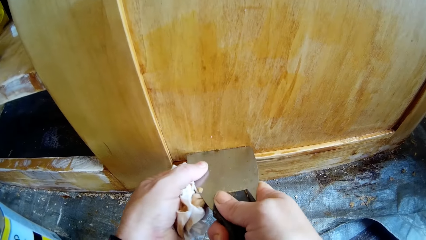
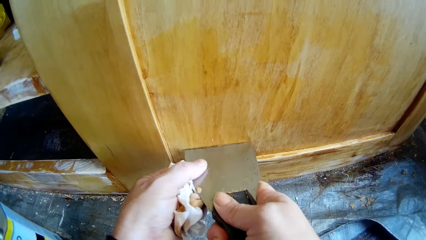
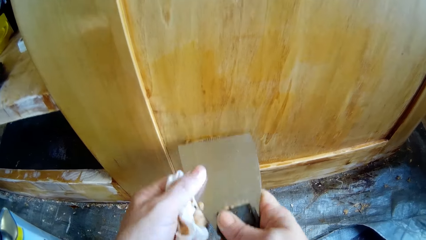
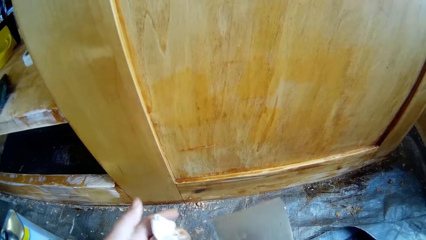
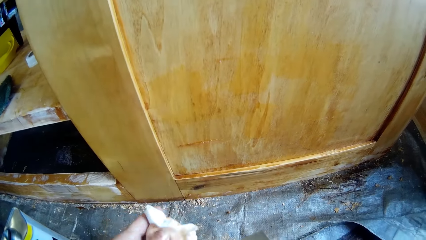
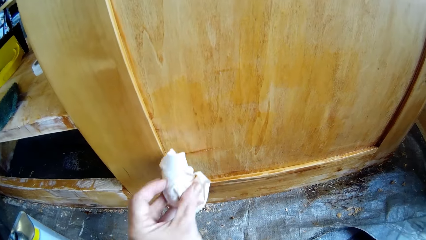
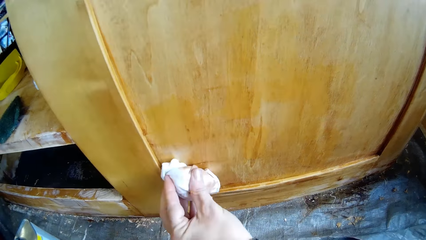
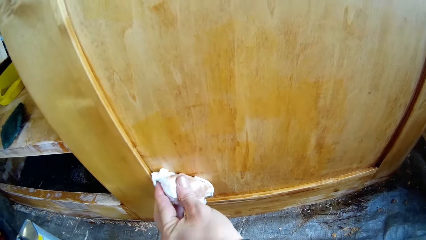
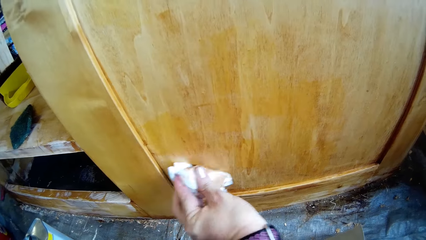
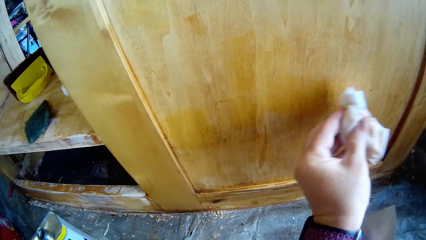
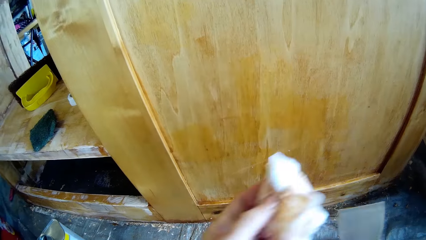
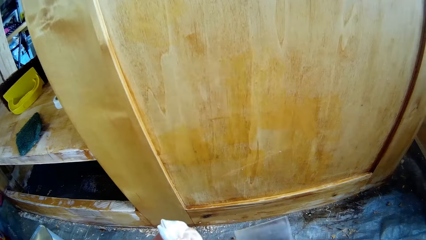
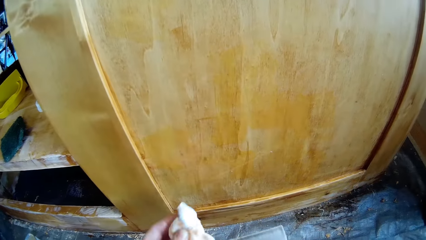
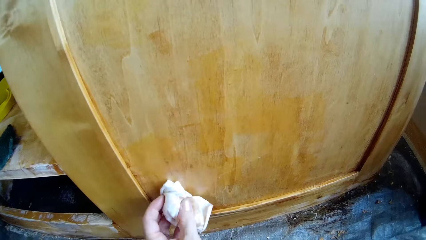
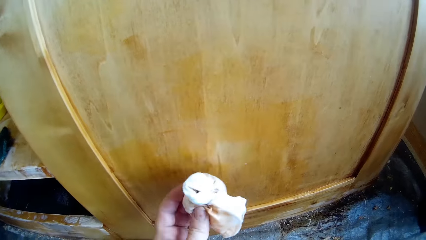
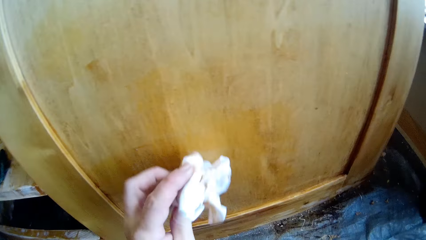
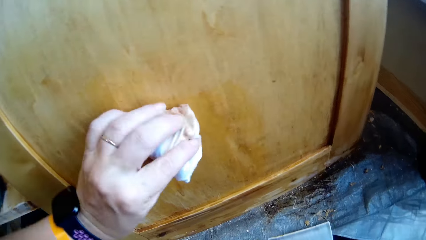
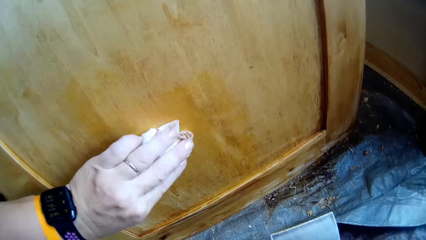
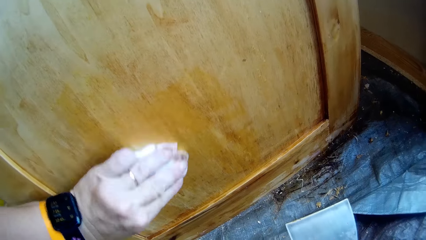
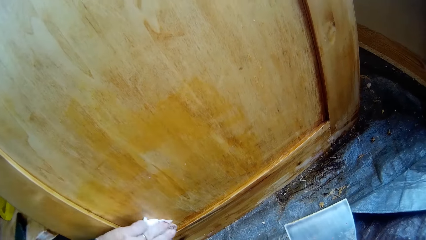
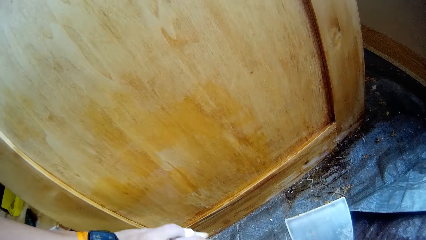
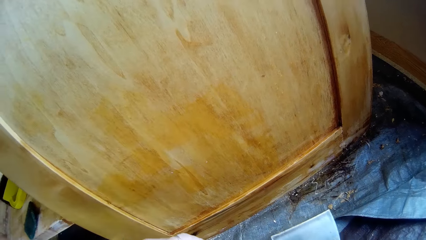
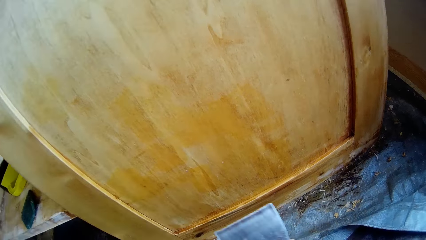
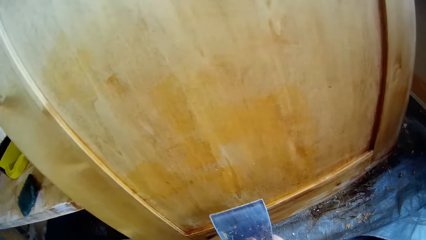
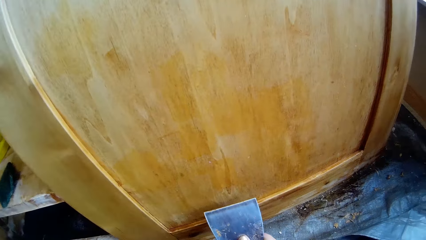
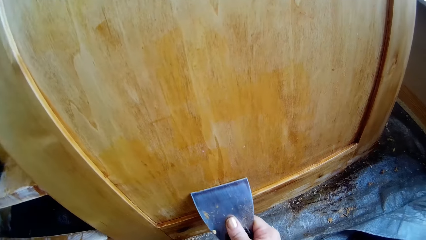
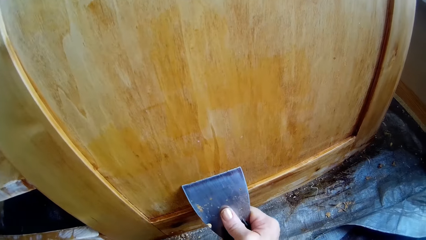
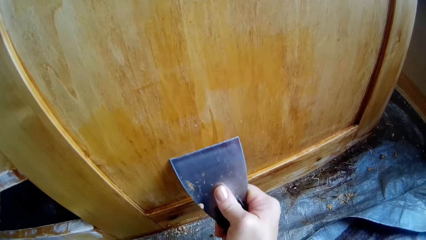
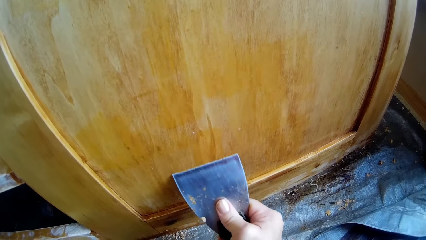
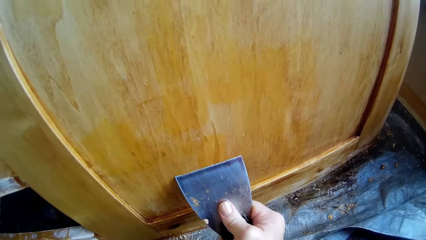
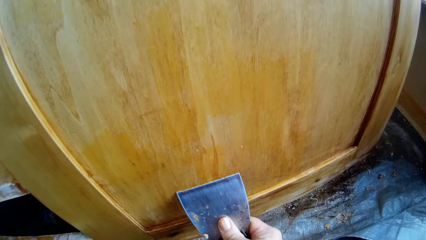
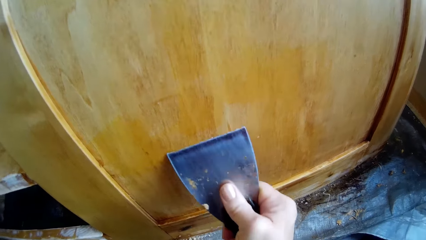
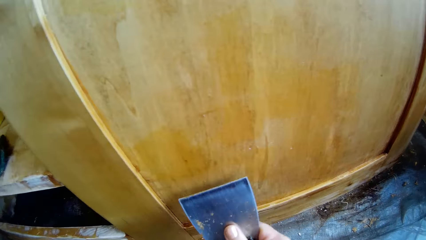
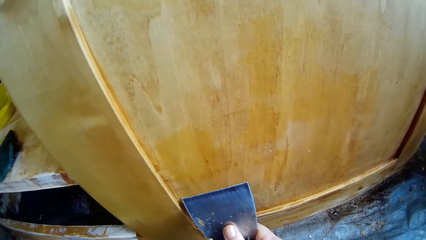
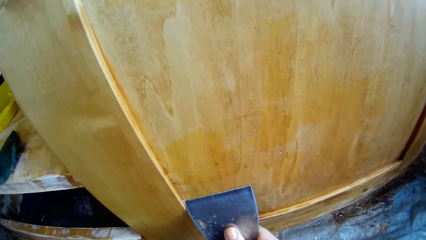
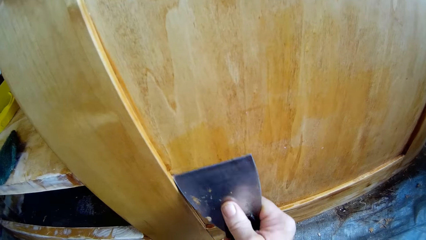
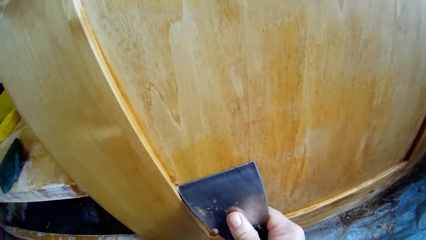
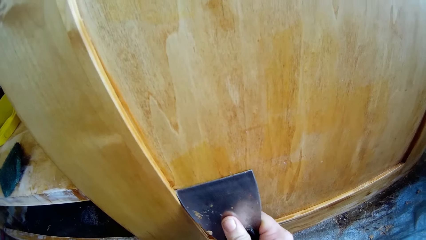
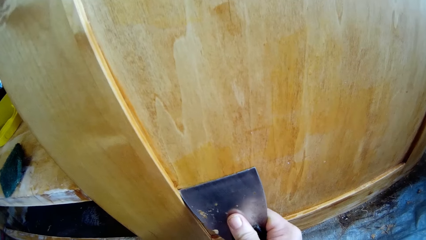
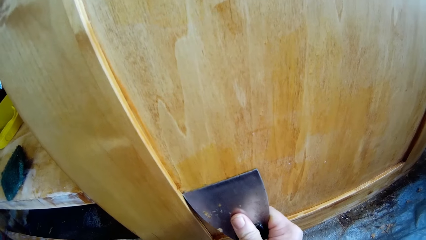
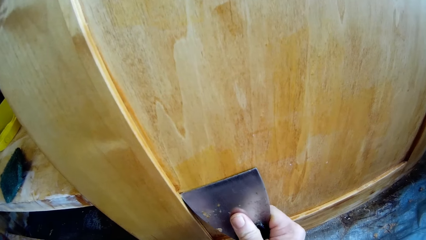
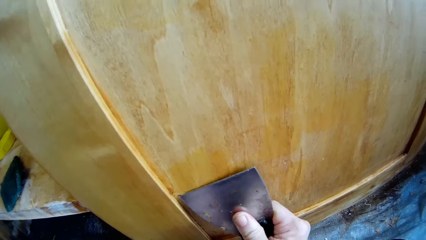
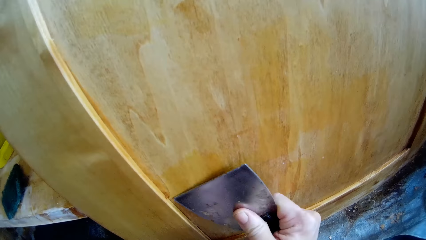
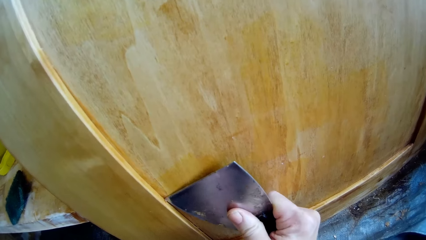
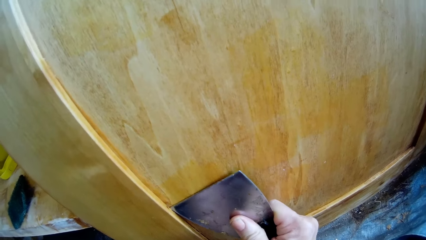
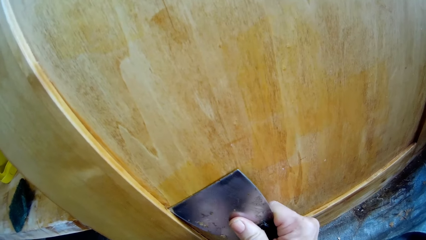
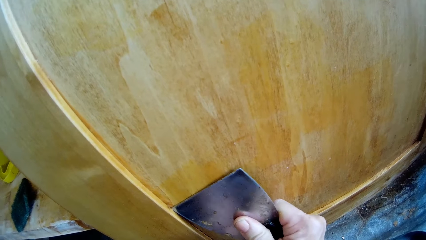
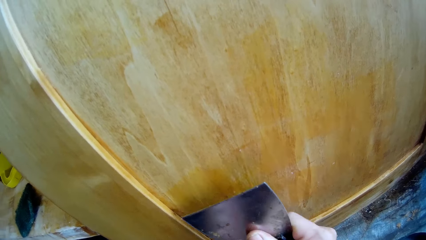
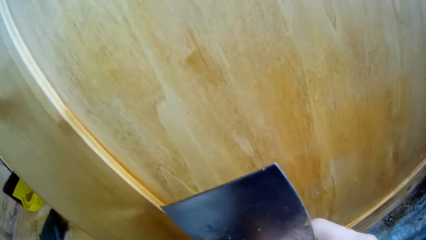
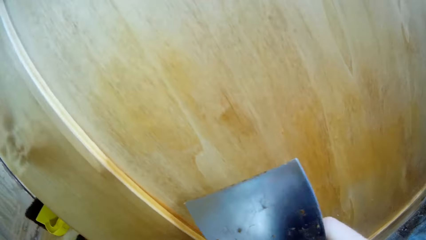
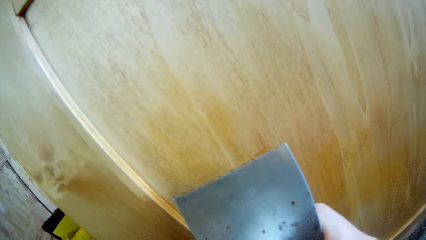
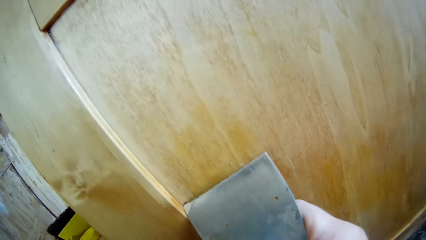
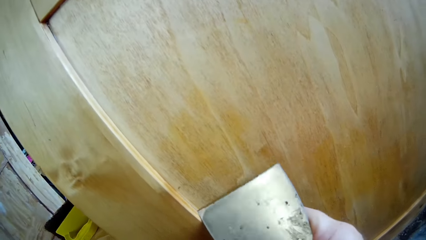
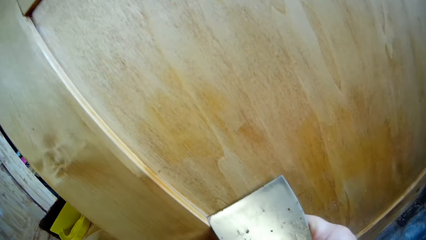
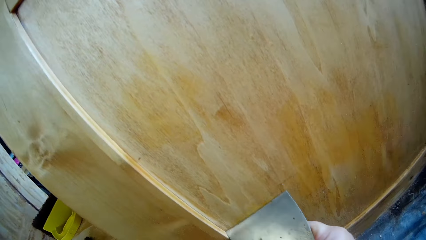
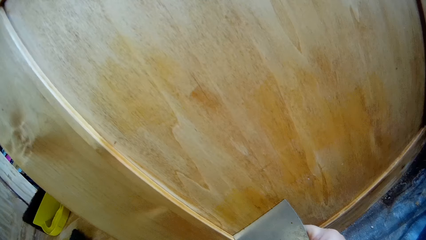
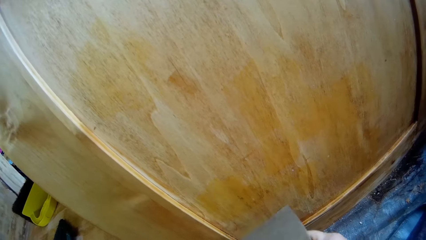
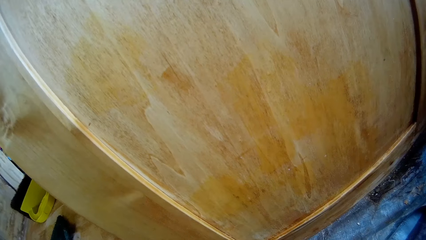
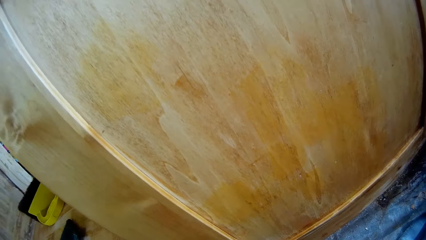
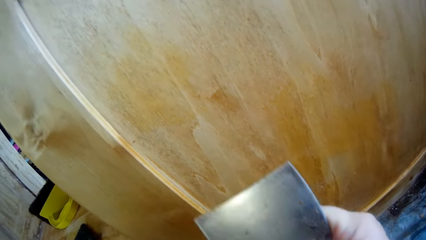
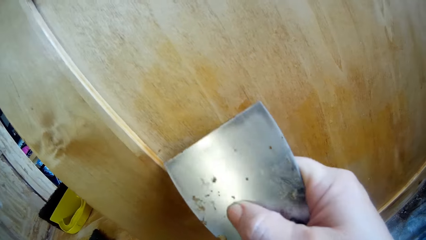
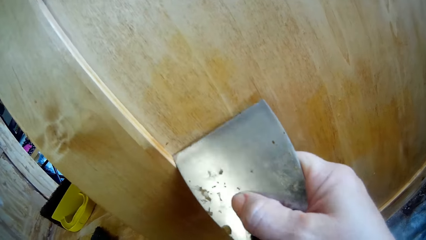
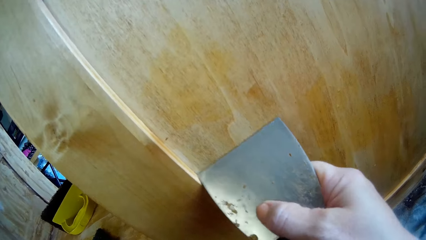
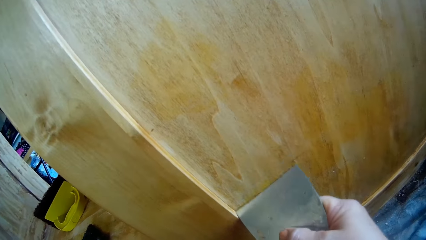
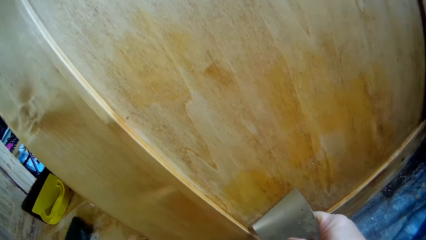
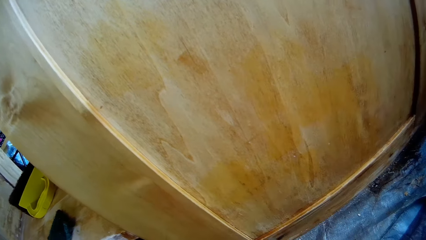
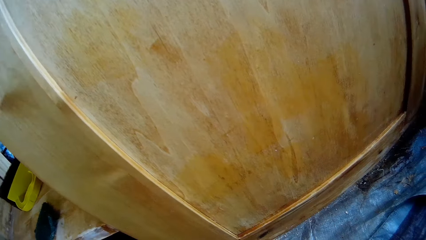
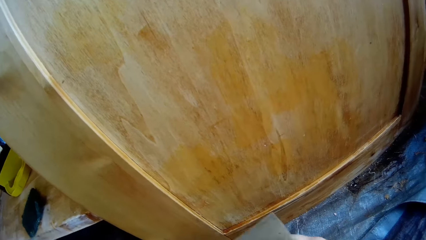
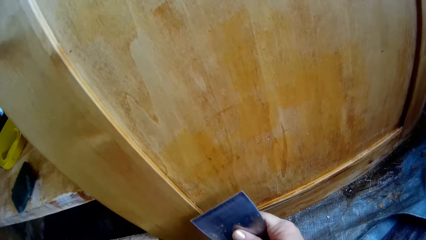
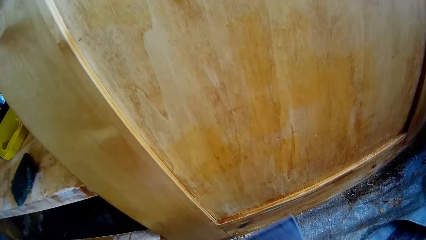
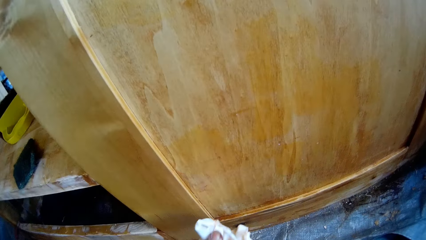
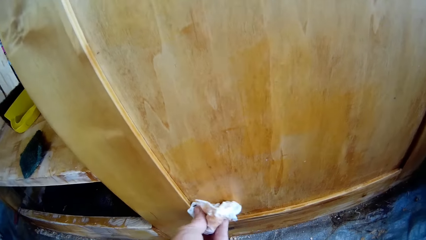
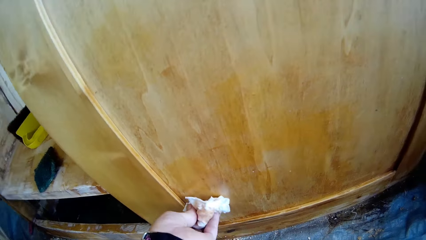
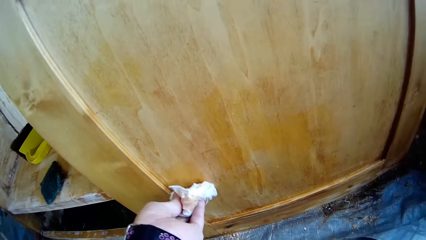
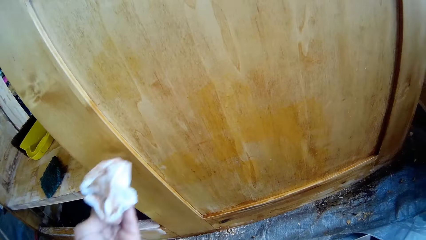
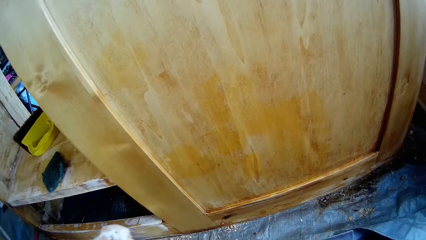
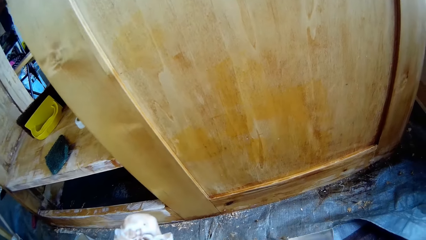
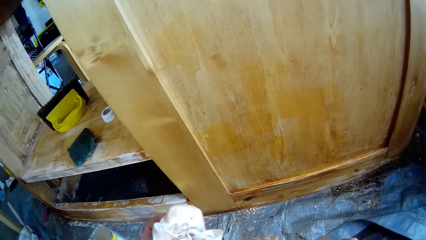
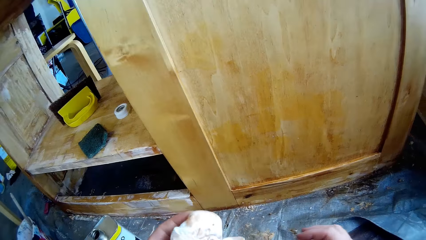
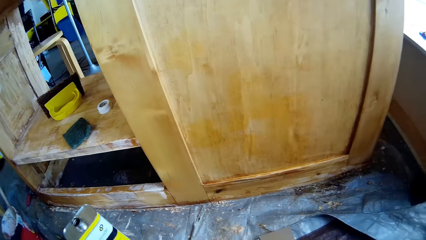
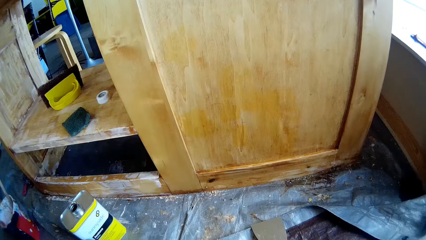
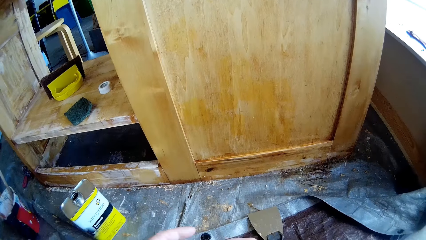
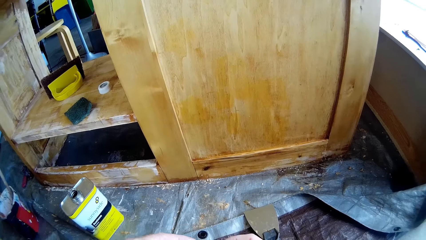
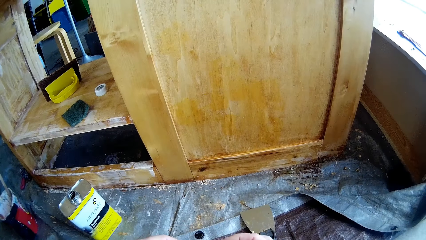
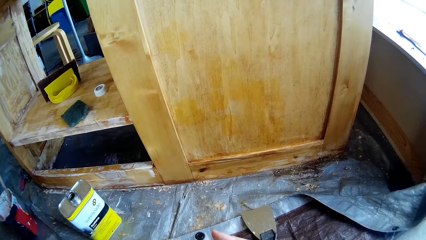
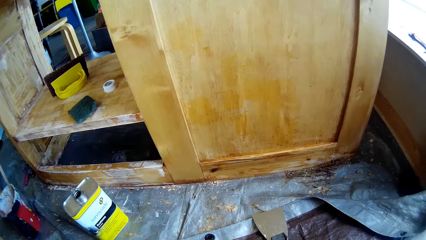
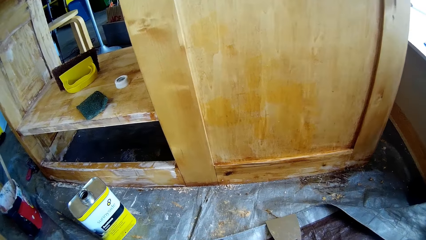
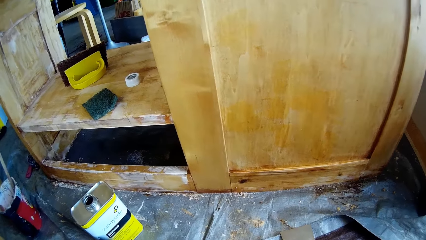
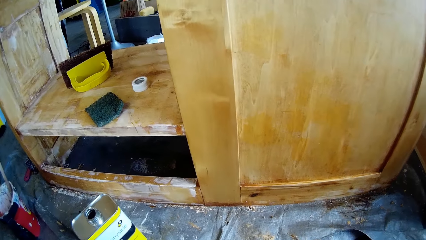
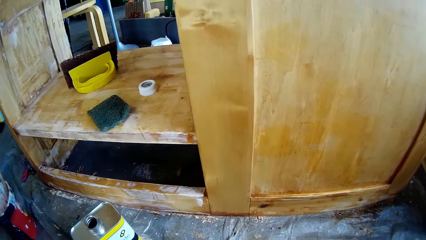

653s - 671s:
The camera wearer wipes the wooden structure with the cloth. They scrape off the cupboard. They wipe the wooden structure with the cloth. They drop the scraper down. They fold the cloth.
